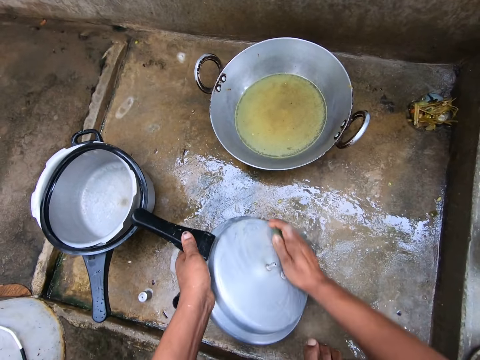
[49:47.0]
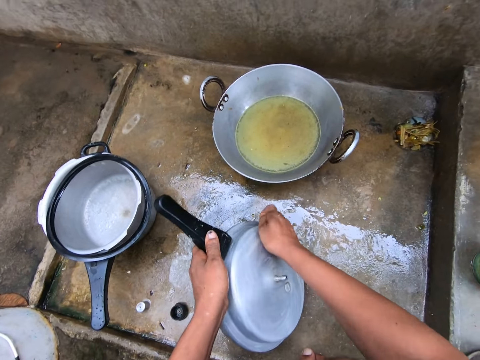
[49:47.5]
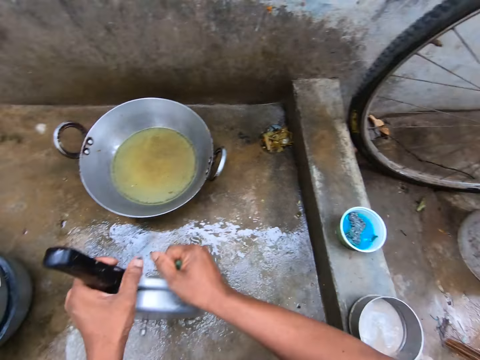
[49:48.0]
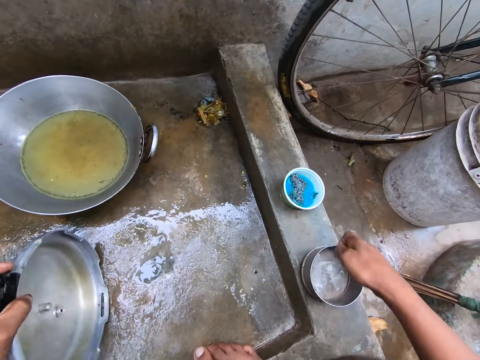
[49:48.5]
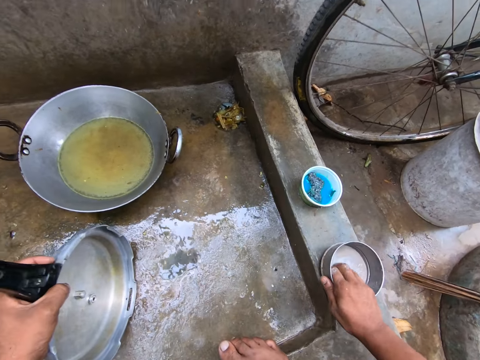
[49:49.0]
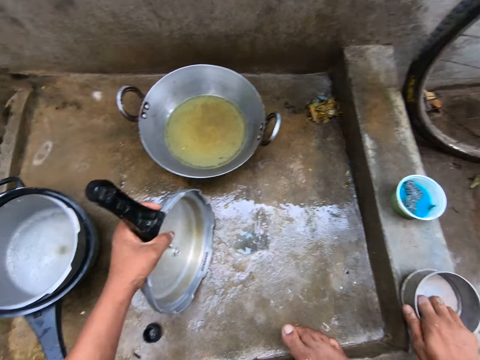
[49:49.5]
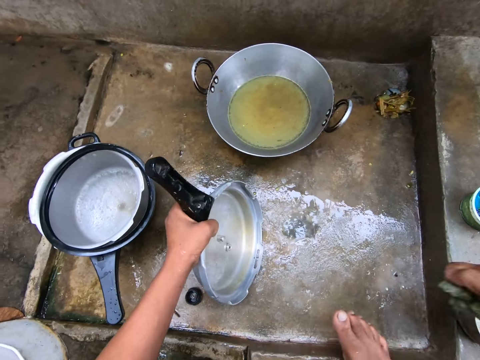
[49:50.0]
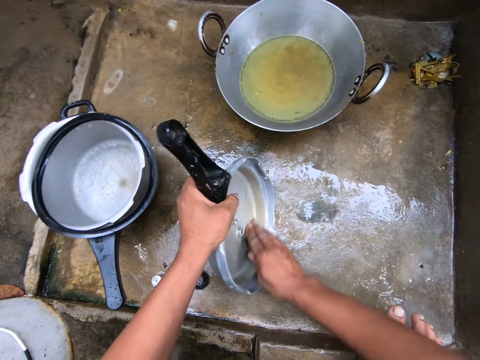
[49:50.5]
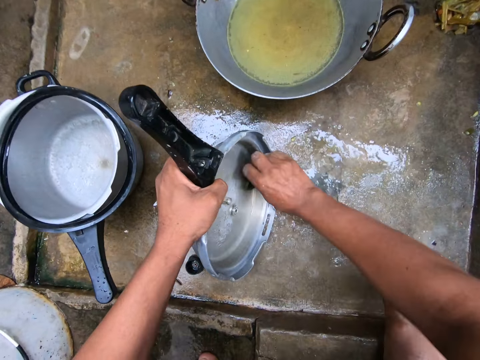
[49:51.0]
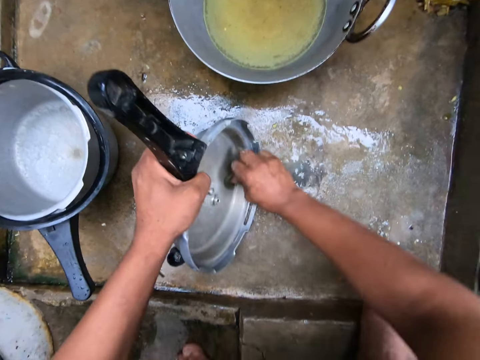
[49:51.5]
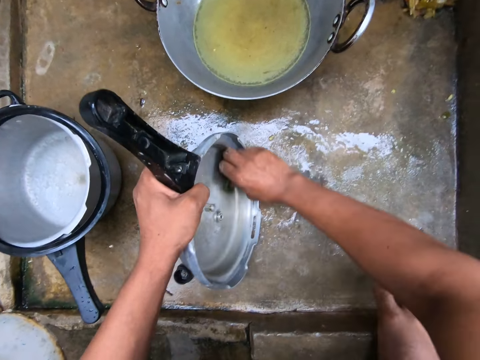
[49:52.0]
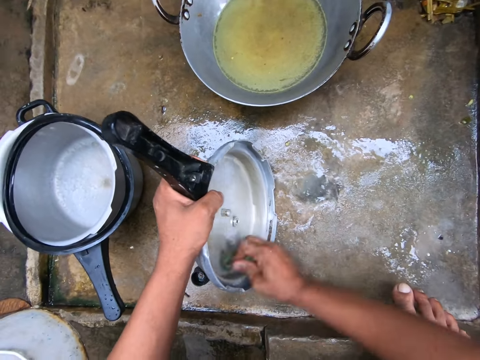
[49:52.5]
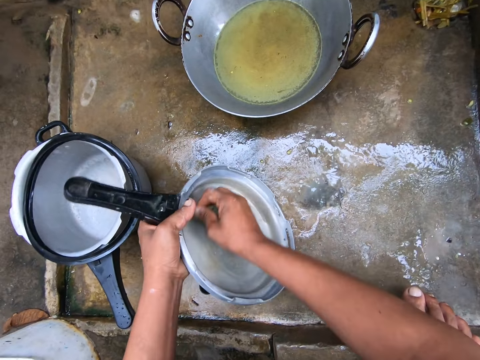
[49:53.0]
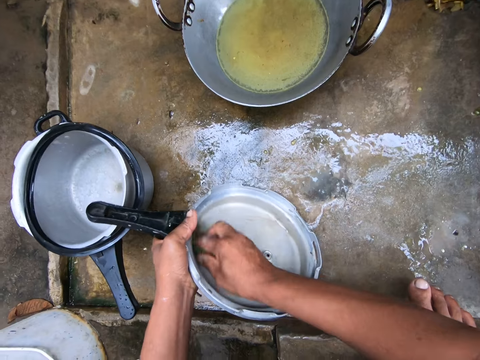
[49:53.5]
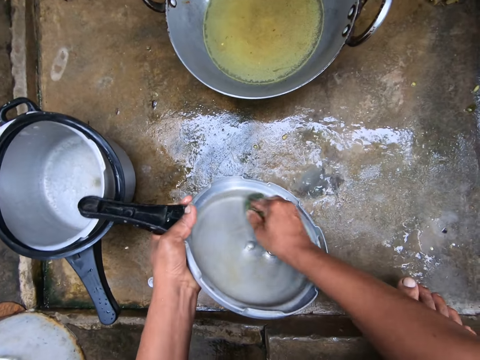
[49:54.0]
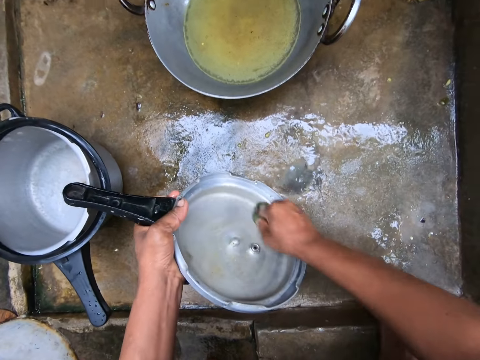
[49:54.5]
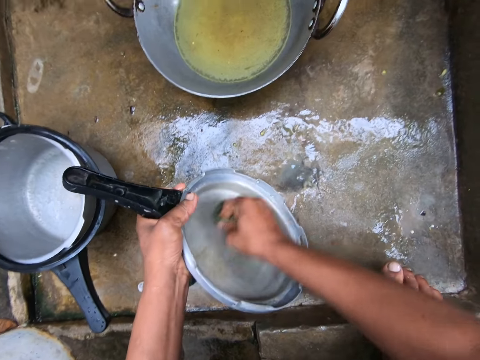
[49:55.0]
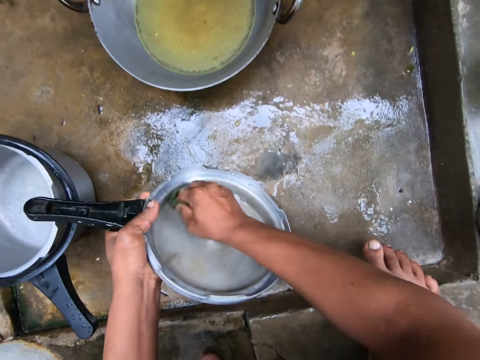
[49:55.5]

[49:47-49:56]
The camera wearer scrapes the sponge on the soap. They wash the cooking pot lid with the sponge.

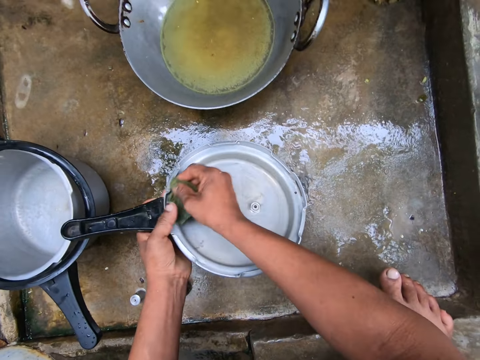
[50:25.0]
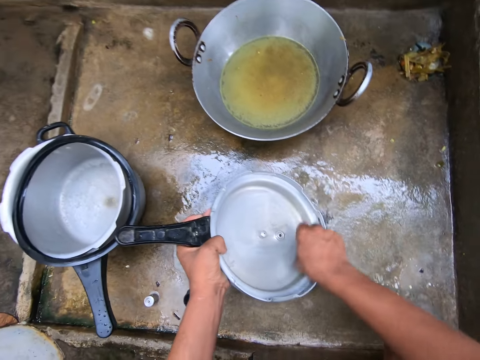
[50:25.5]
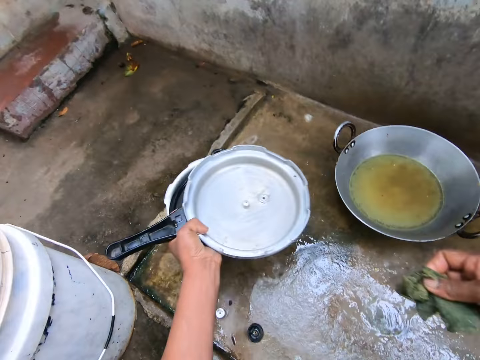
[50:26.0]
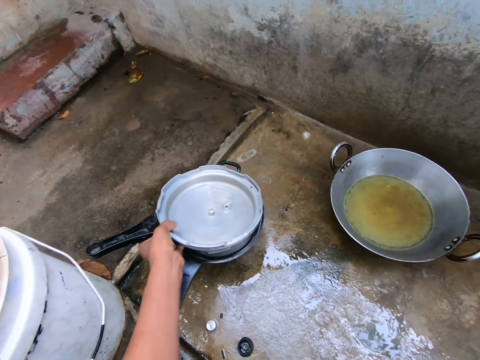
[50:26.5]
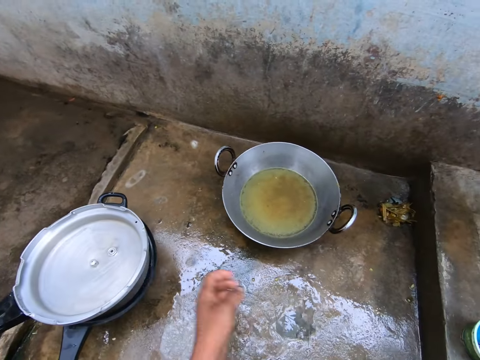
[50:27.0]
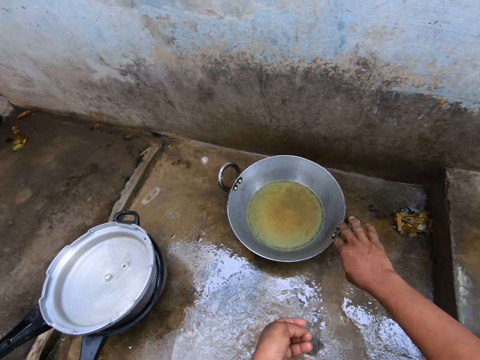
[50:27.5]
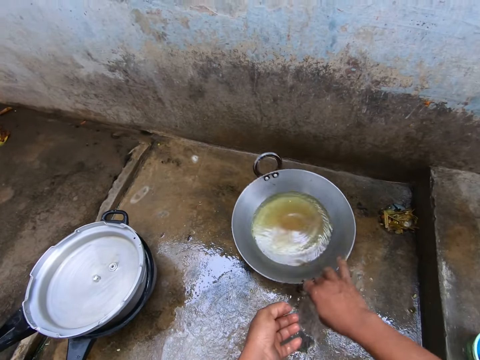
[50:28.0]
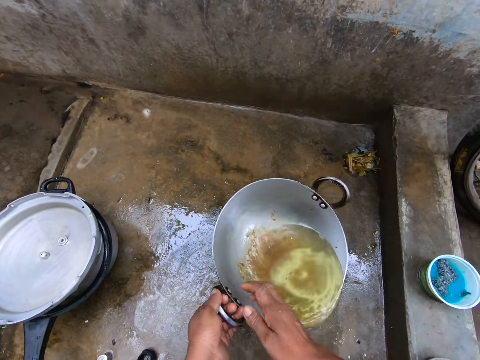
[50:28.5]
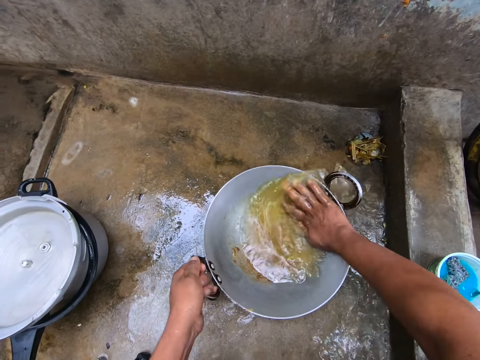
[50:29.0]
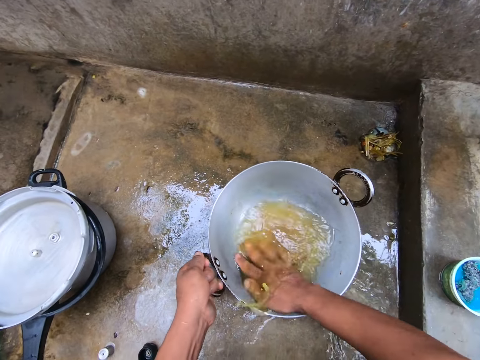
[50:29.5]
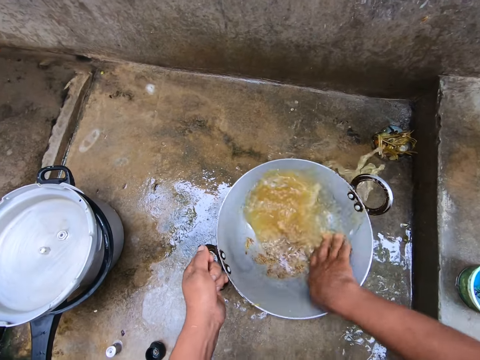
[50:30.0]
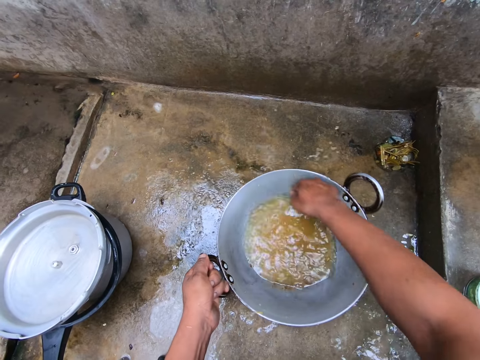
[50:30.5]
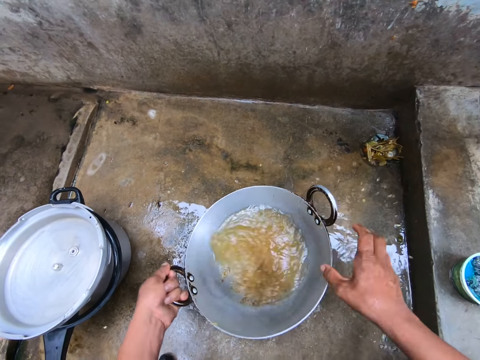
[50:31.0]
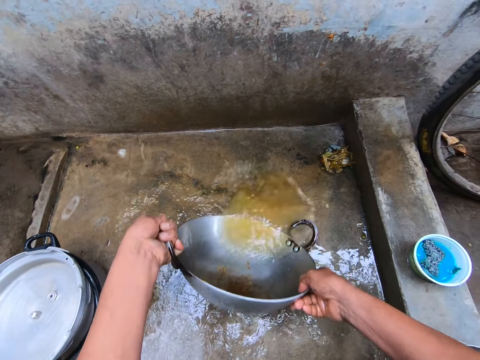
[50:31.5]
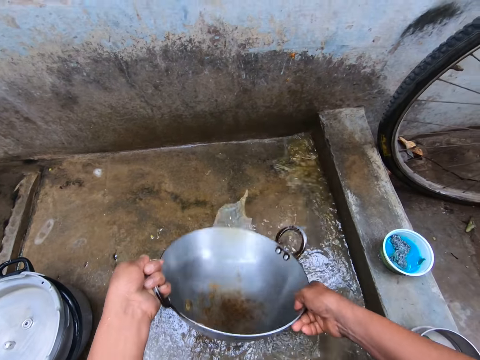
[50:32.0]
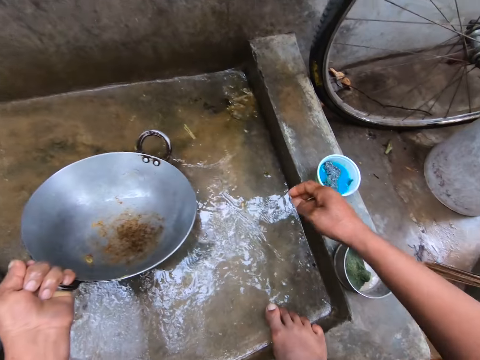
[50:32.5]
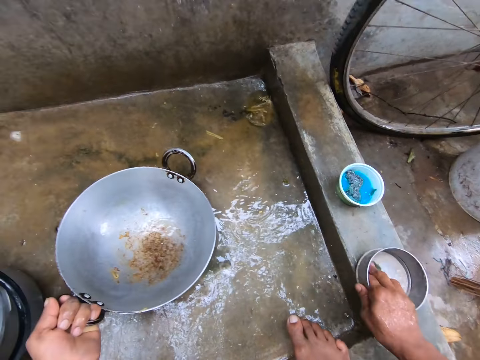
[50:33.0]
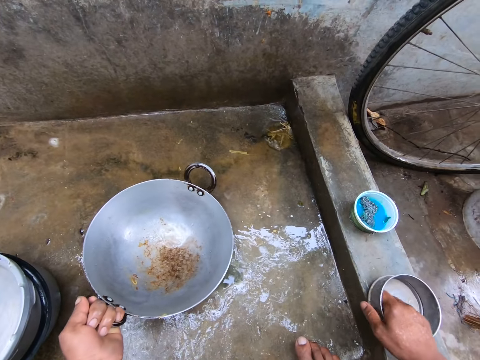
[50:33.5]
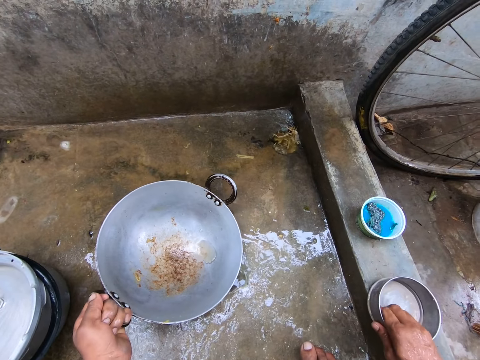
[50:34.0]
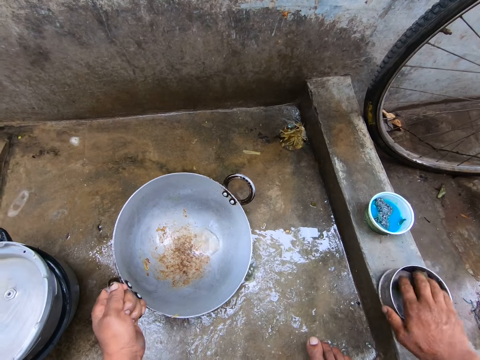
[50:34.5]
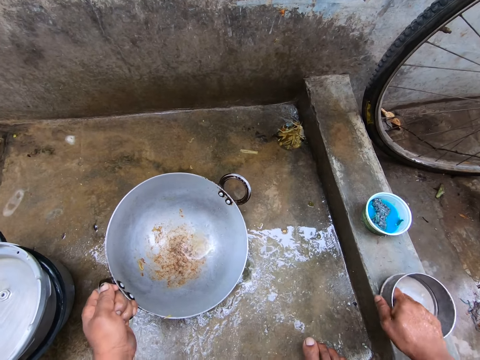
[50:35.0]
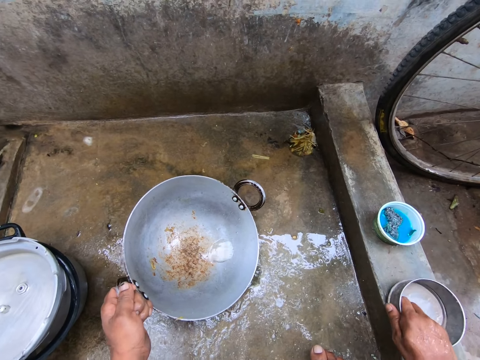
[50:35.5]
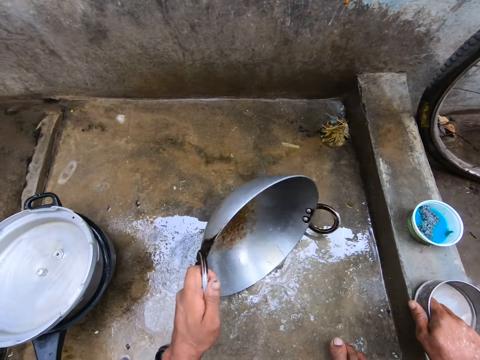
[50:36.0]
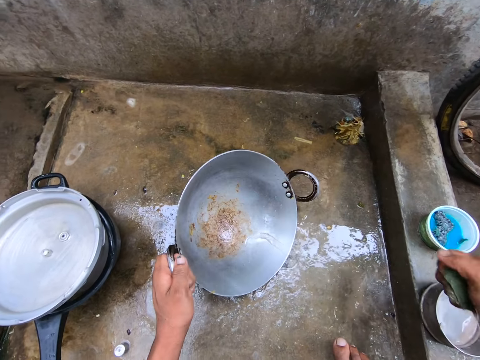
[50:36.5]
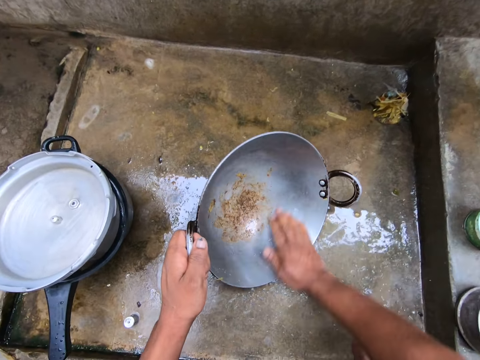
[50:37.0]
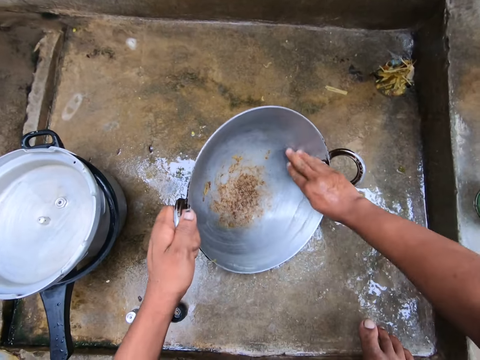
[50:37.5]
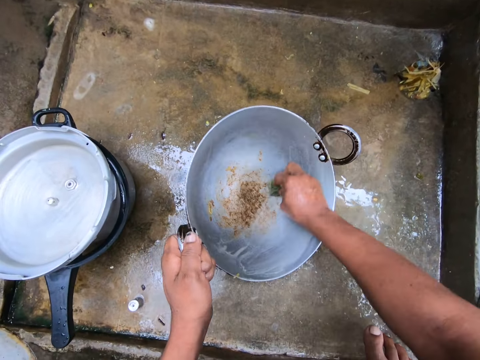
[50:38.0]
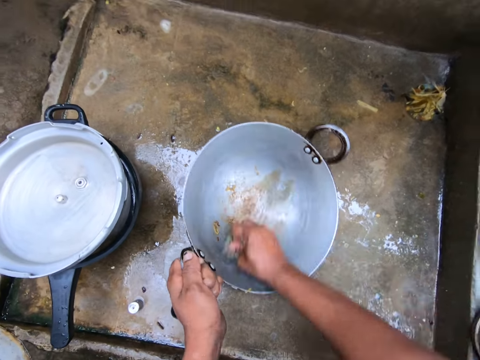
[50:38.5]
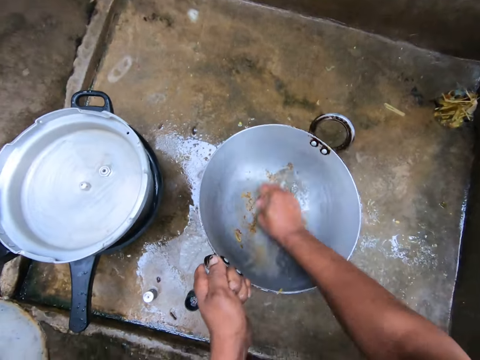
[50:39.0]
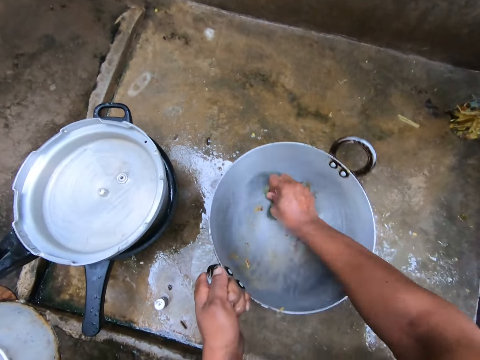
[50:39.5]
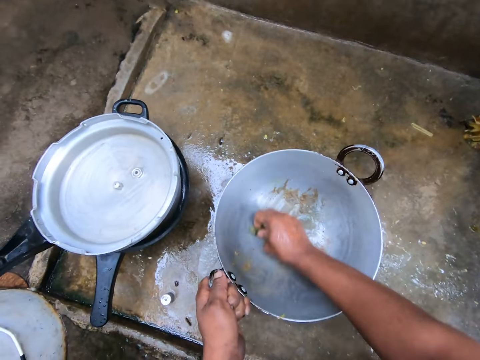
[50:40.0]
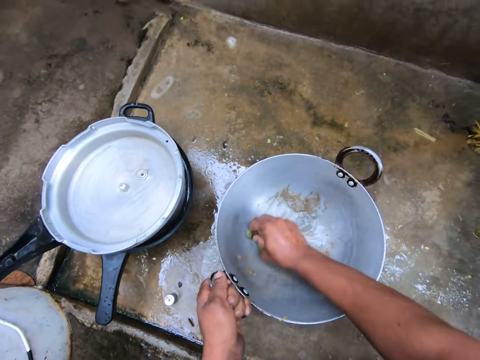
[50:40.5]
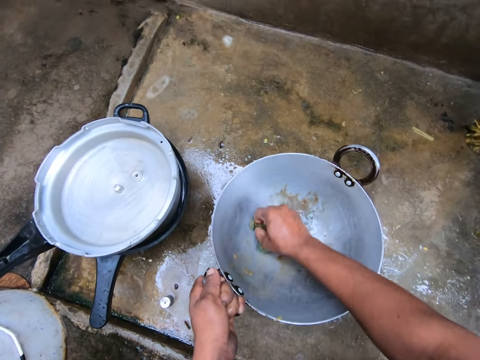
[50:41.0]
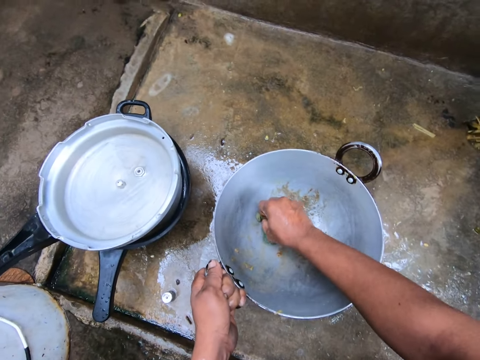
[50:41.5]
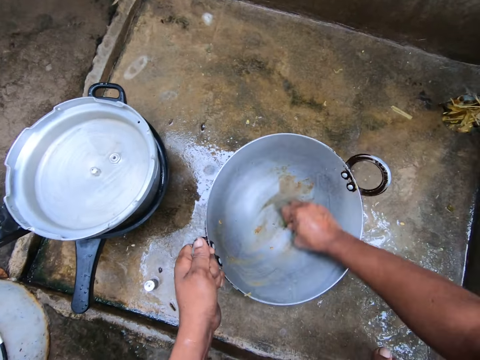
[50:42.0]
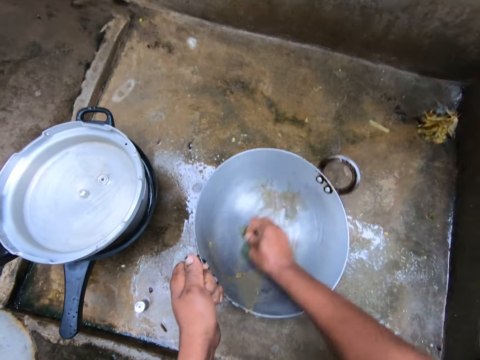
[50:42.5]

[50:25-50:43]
The camera wearer places the lid on the pressure cooker's pot. He moves the deep frying pan towards him. He rinses the deep frying pan. He pours water on the slab. He scrapes the sponge on the soap. He washes the deep frying pan with the sponge.
